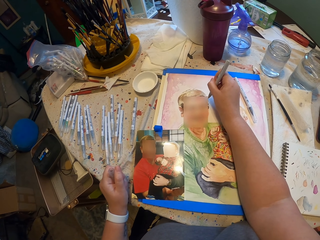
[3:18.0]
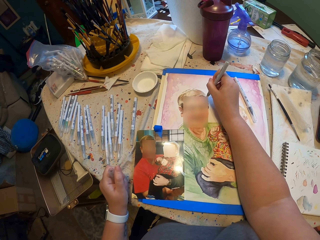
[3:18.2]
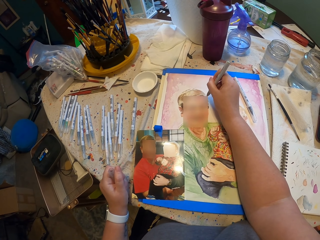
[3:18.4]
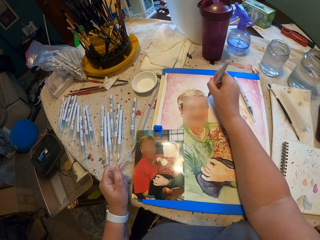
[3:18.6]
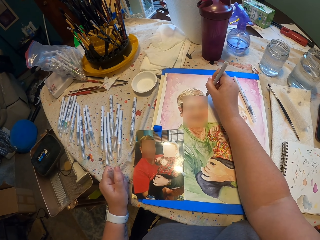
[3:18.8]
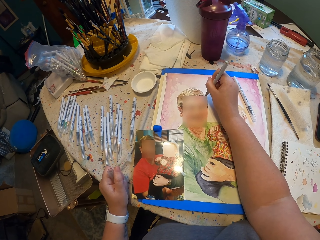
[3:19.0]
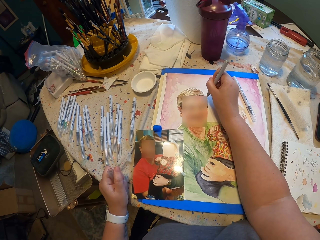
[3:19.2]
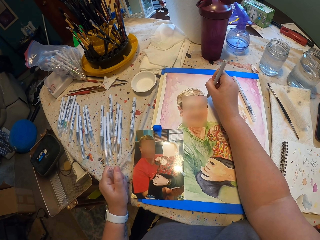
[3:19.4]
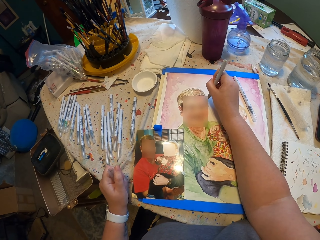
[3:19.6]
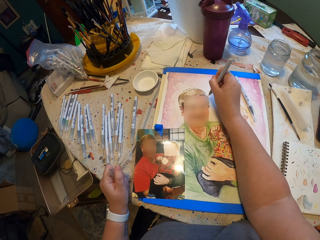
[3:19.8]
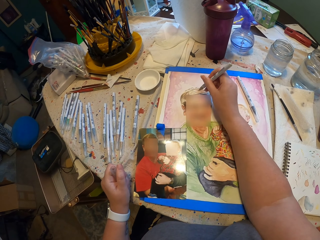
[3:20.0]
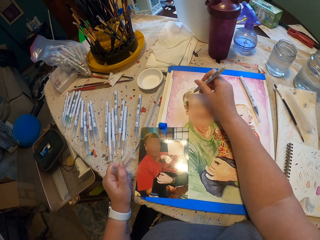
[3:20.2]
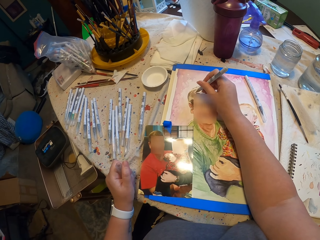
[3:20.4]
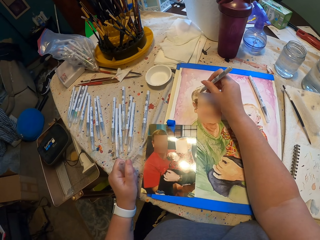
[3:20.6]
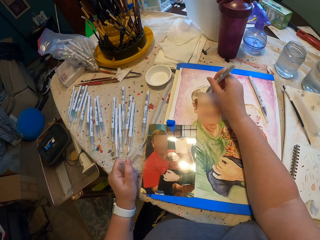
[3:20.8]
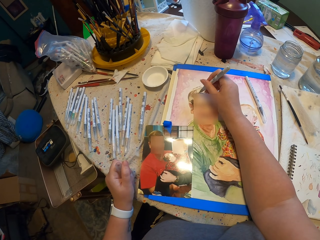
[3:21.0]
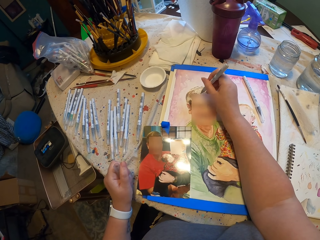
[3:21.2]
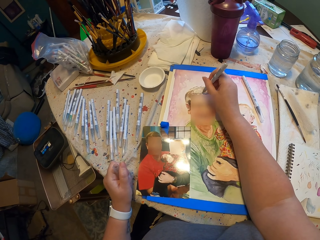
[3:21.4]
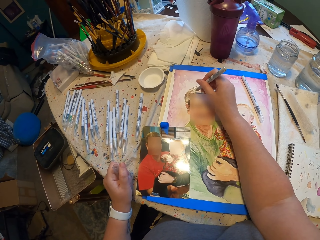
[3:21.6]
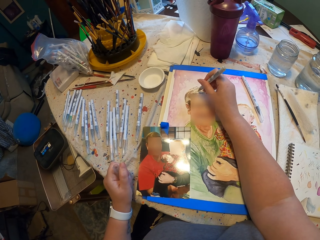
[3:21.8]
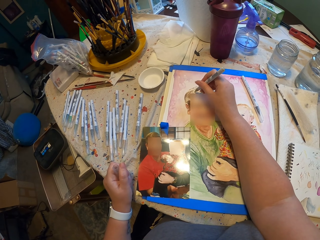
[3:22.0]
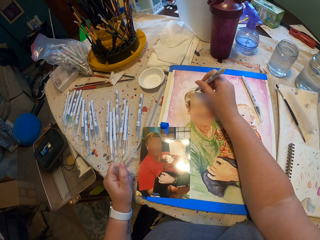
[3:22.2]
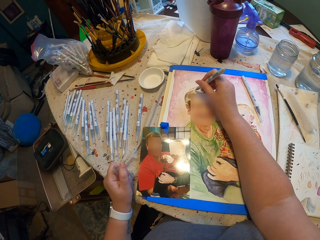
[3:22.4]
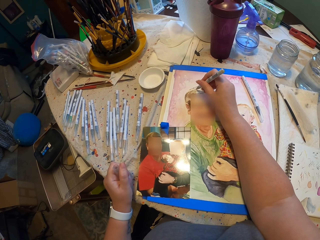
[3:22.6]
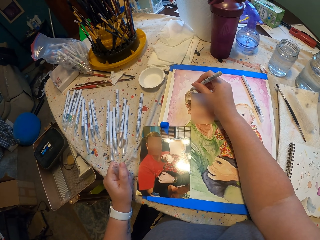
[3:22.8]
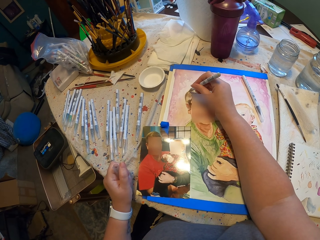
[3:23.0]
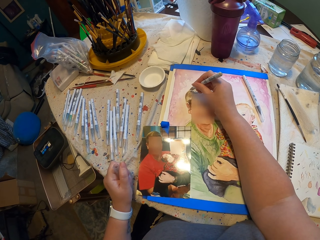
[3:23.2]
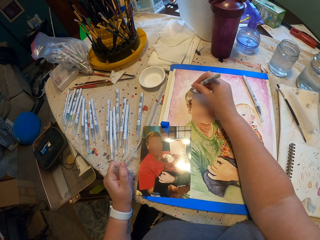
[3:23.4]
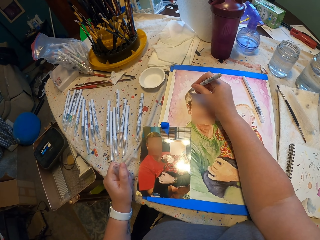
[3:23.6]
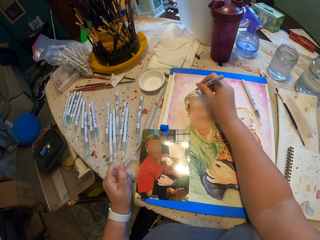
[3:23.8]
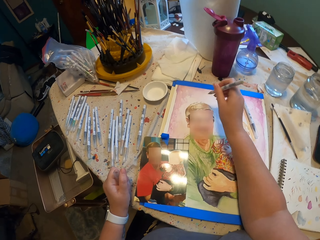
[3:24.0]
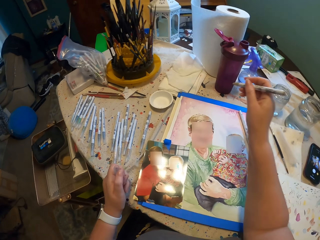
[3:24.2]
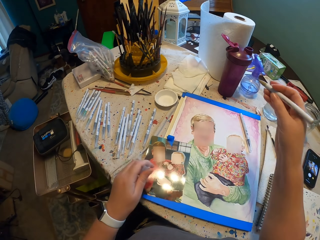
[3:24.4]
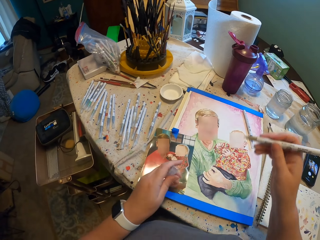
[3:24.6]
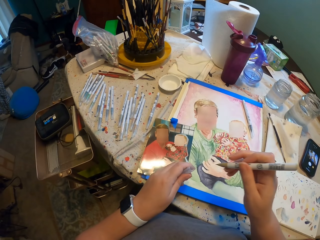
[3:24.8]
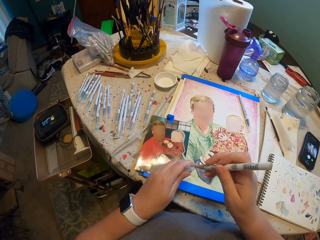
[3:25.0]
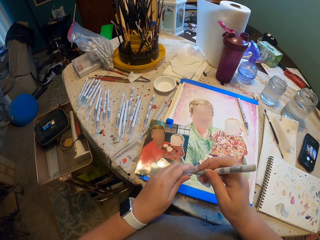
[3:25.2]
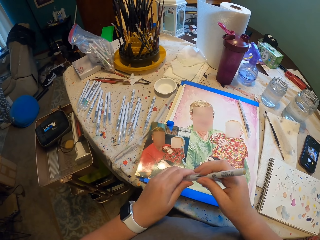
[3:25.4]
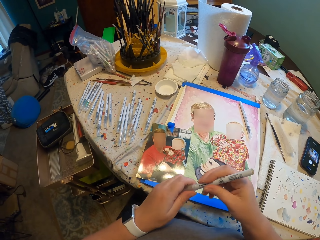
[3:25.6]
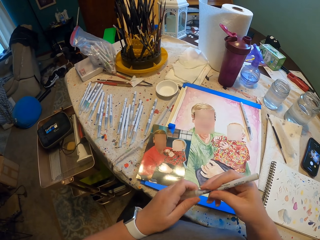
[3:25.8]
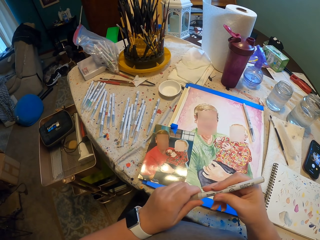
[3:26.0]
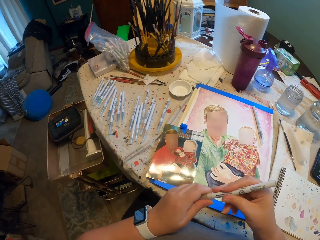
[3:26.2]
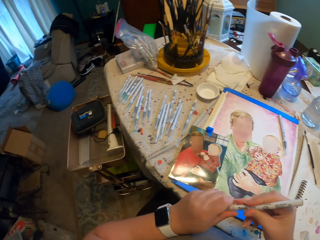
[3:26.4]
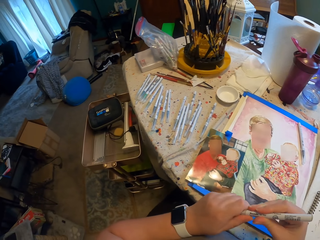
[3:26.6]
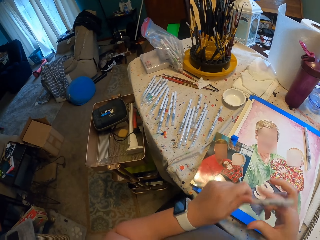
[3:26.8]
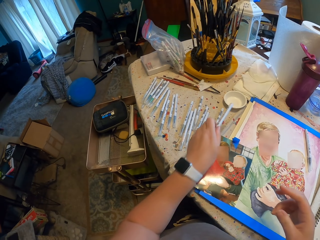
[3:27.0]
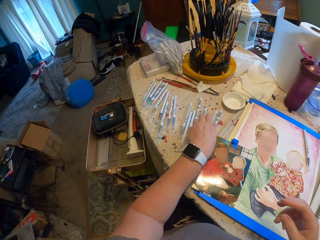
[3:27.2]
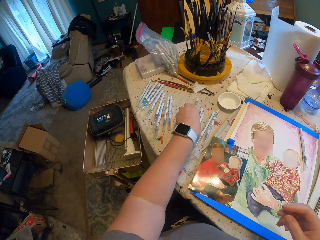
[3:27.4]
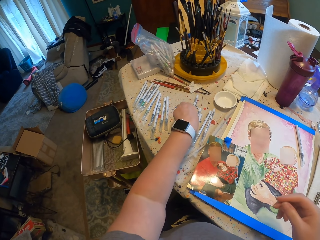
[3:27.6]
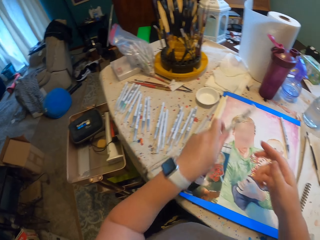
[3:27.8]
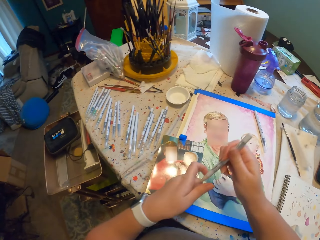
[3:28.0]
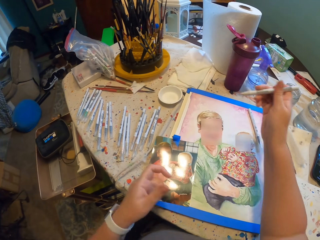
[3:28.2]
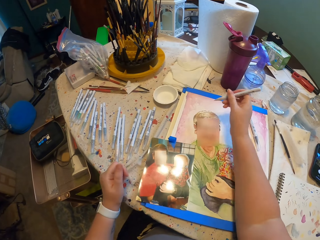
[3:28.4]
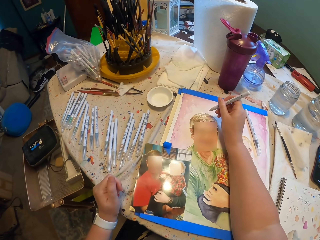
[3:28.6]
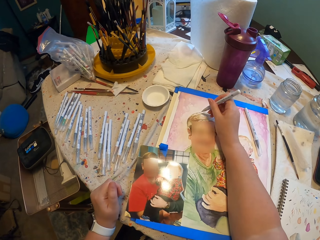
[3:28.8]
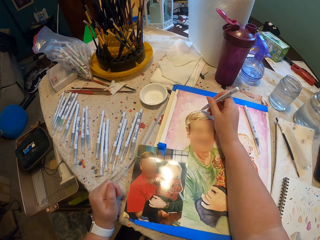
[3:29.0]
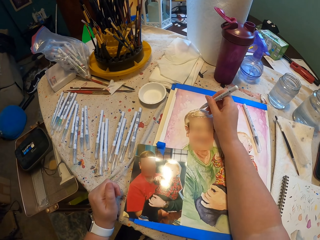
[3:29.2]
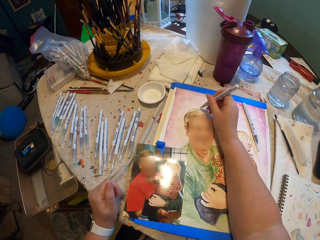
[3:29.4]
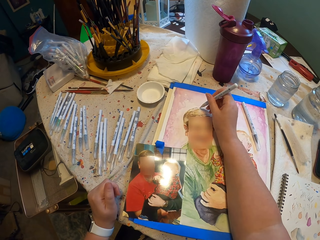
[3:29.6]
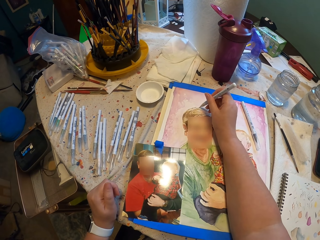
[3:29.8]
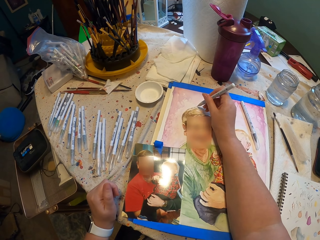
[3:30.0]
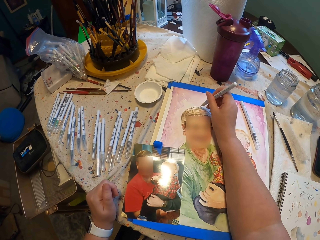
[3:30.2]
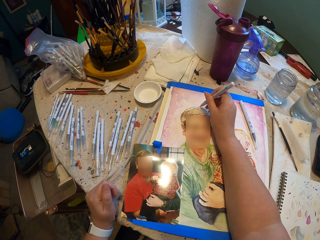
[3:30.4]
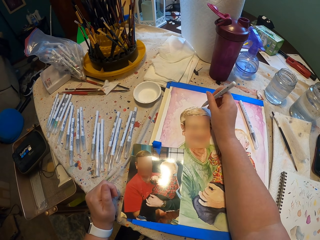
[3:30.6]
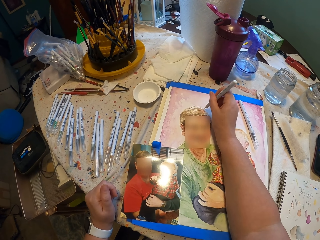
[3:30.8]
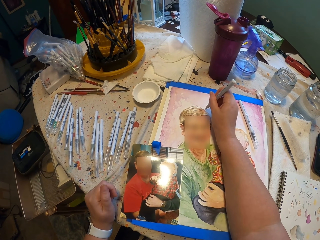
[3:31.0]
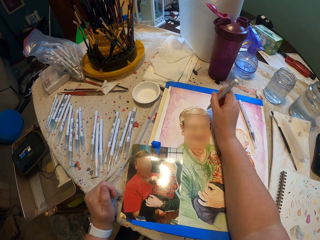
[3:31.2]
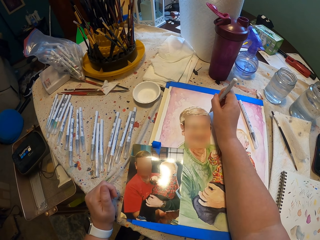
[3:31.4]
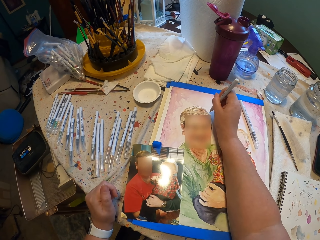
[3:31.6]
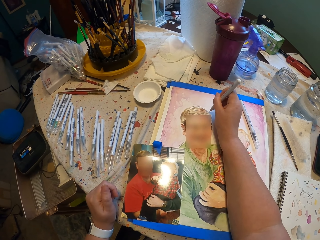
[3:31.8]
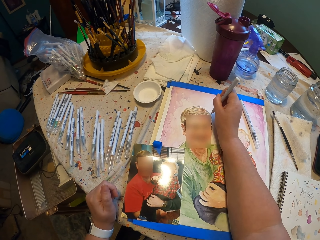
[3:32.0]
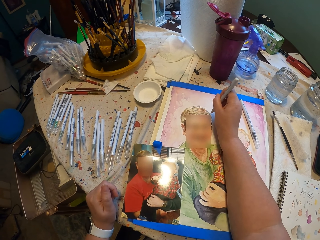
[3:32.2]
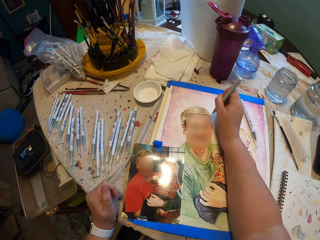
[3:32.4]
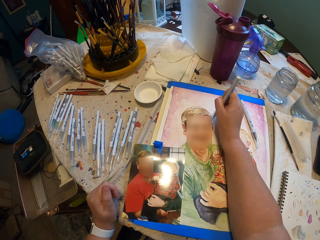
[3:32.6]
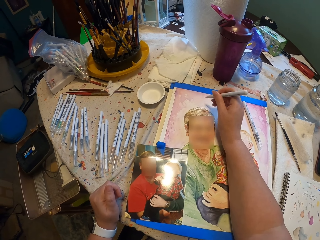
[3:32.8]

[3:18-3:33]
The camera wearer closes the drawing pen. They put the drawing pen on the table. They take another drawing pen. They open the drawing pen. They draw the picture on the book with the pen.

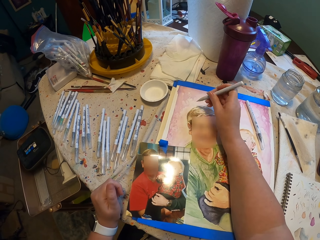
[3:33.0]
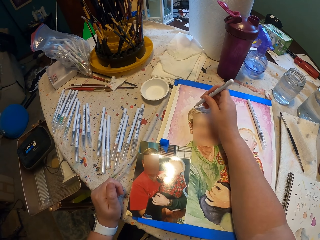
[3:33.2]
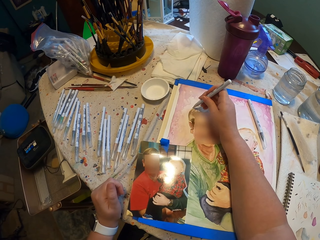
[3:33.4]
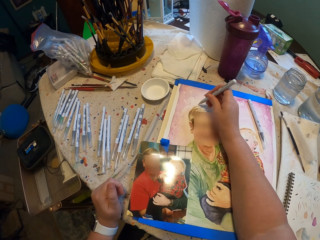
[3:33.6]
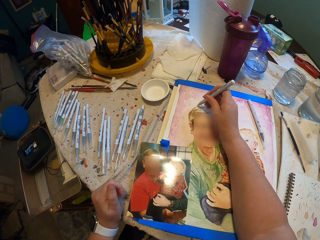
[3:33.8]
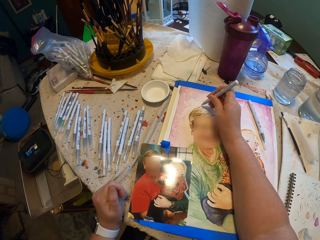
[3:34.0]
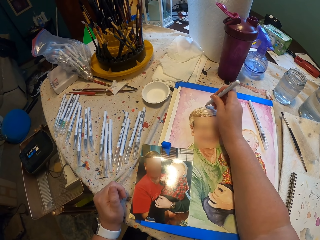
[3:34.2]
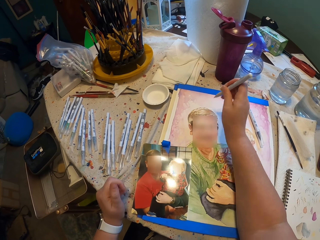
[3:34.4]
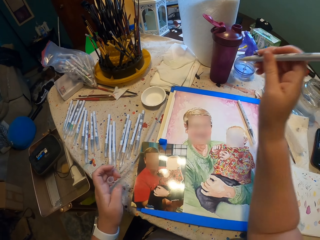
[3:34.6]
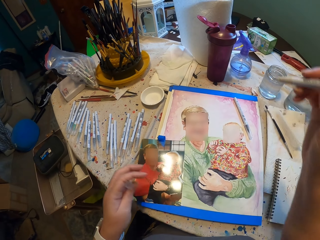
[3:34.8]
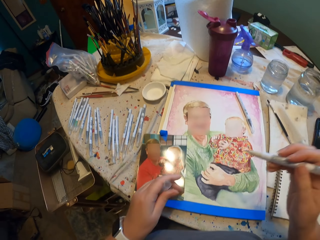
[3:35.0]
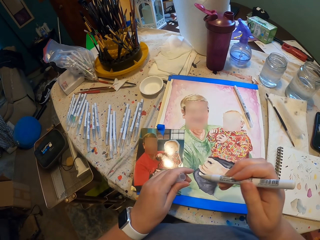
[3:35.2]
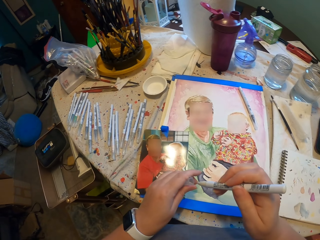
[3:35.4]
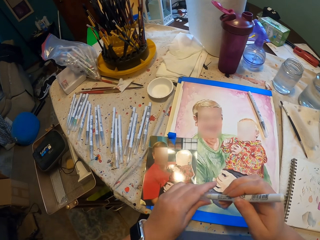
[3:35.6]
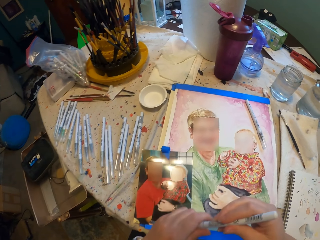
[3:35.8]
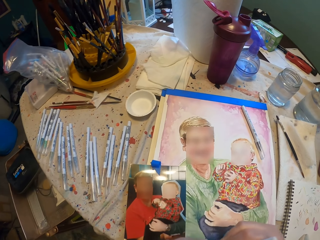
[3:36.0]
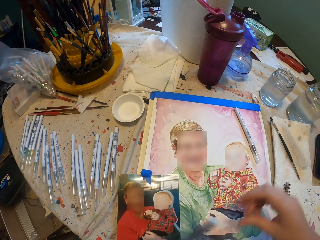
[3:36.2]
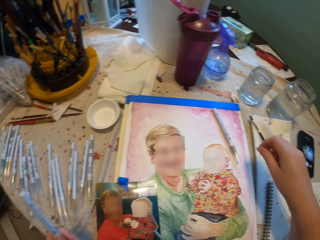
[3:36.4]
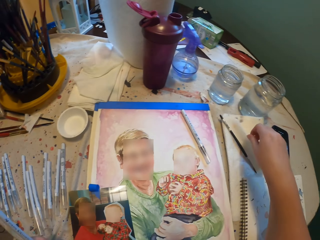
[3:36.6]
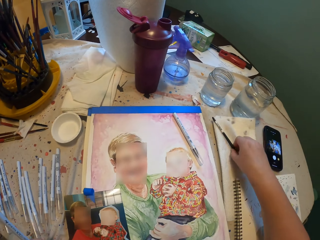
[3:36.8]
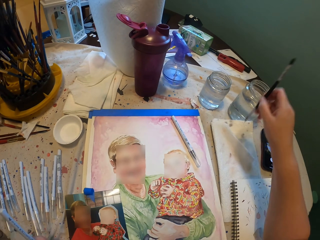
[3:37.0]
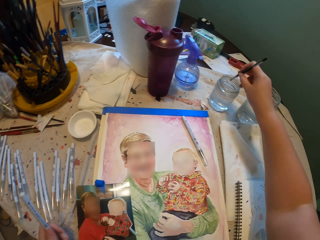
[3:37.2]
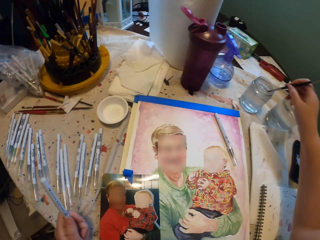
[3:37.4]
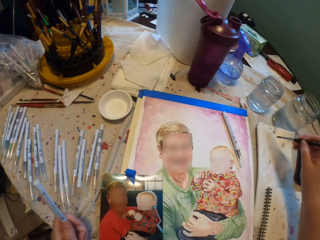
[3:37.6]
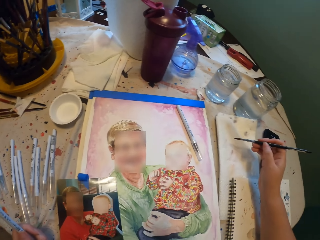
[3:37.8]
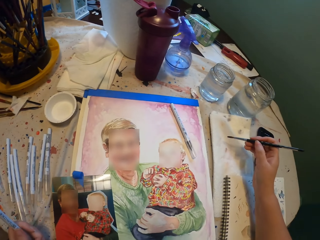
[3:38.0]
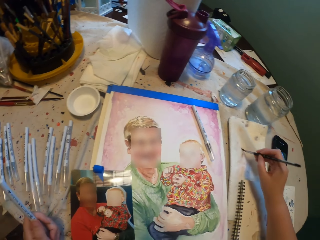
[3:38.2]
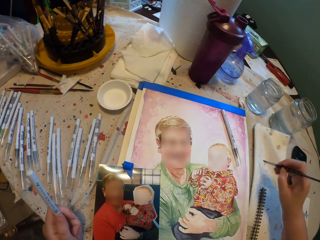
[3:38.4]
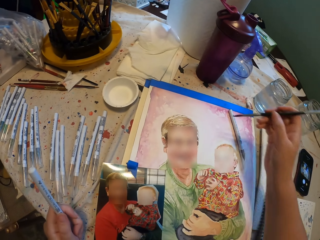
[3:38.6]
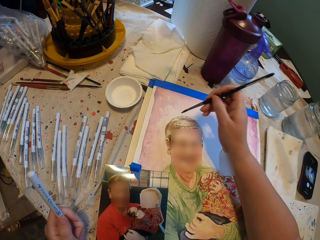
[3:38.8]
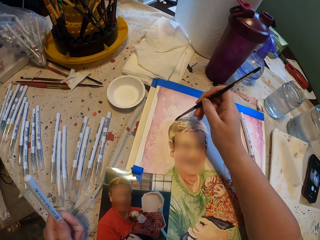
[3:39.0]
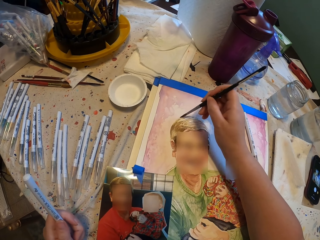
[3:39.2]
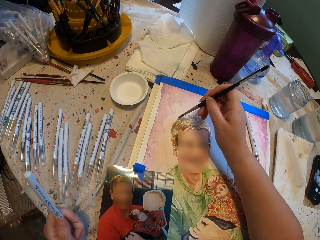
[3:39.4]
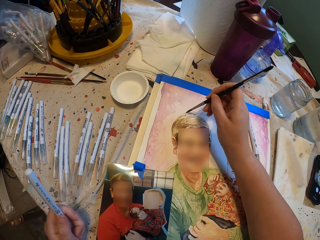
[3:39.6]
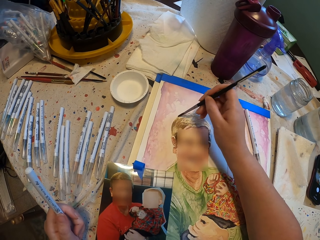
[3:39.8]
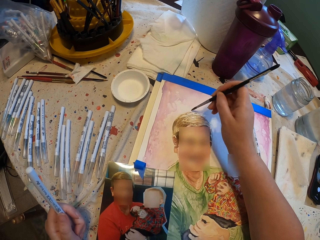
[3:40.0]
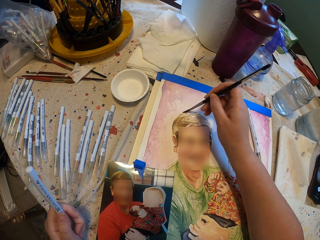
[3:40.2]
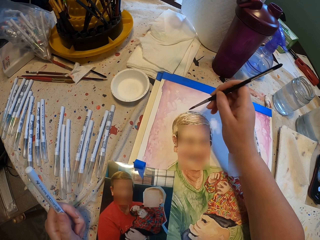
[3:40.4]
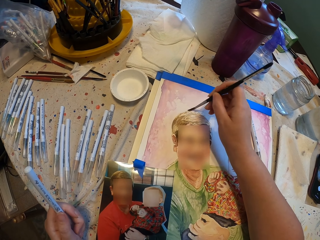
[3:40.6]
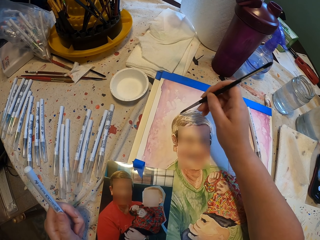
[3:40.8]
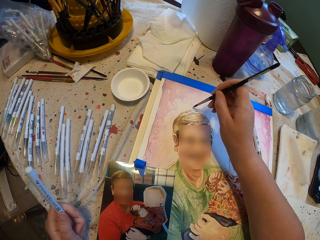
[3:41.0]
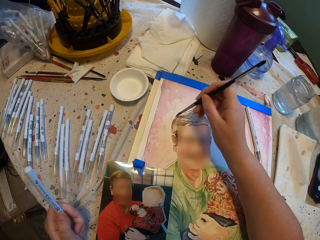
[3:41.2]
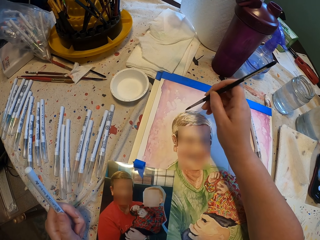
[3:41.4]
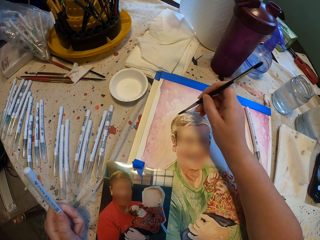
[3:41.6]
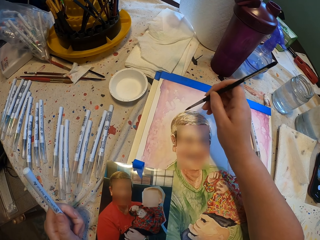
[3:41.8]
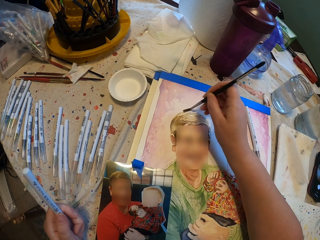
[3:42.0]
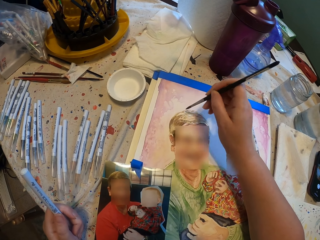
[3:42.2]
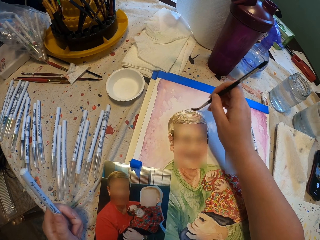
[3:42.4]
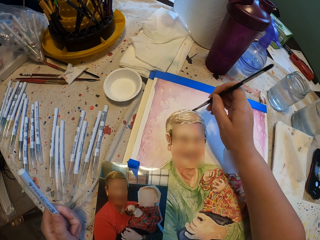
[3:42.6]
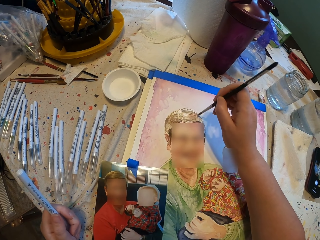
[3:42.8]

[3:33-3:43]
The camera wearer closes the drawing pen. They pick up the paint brush or painting pen. They dip the paint brush in the water or paint. They move the painting pen on the book. They wipe the paint brush on the paper. They dip the painting pen in the paint. They paint the picture on the book with the paint brush.
